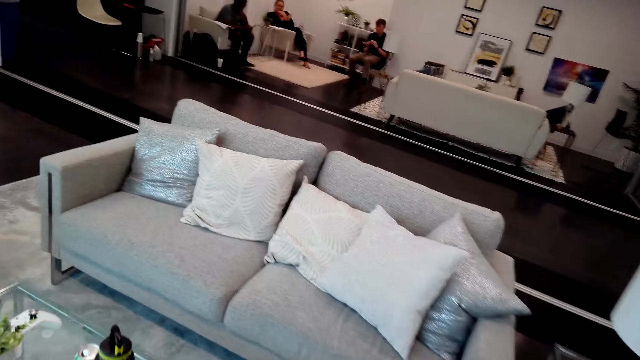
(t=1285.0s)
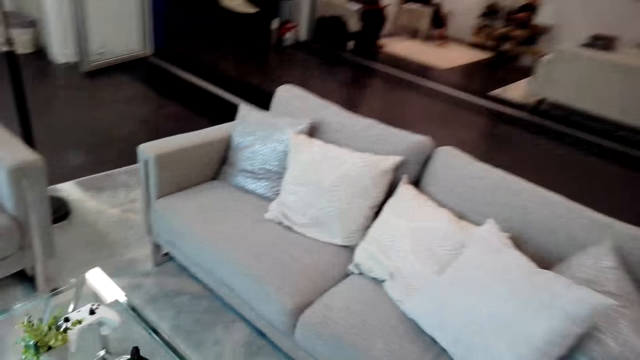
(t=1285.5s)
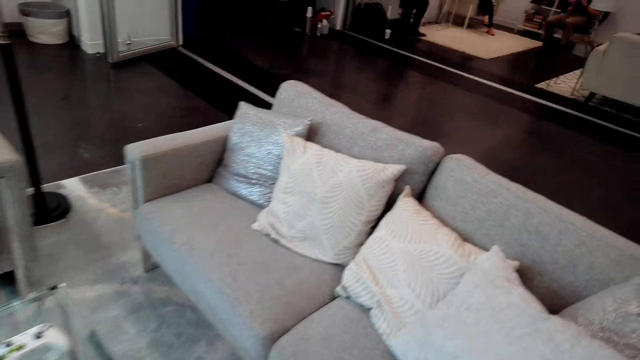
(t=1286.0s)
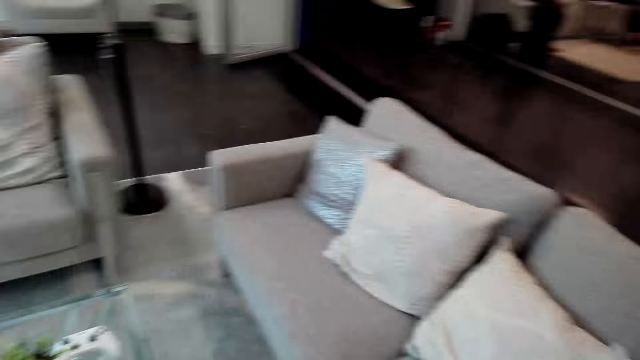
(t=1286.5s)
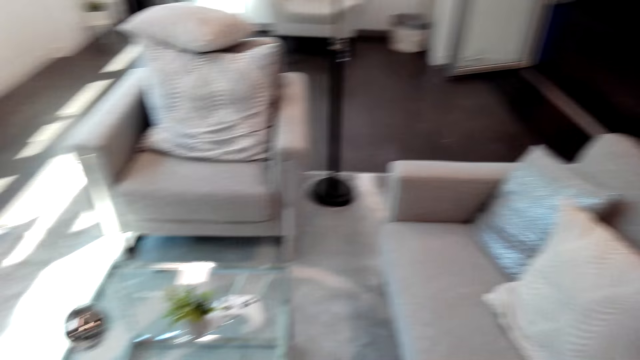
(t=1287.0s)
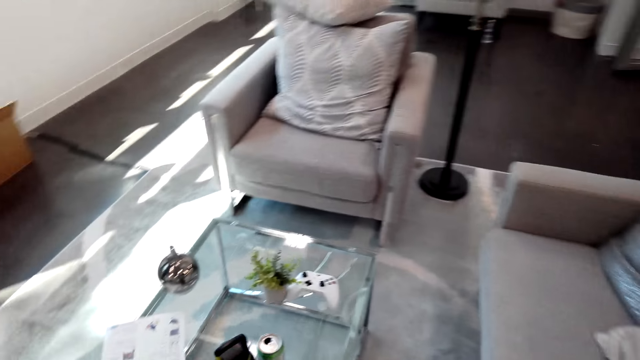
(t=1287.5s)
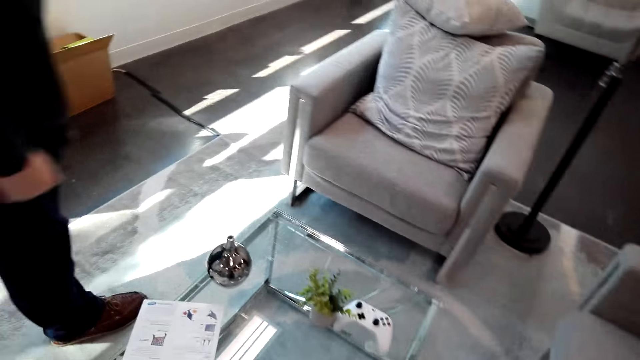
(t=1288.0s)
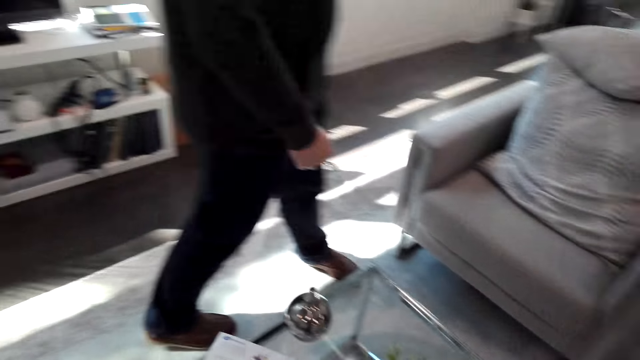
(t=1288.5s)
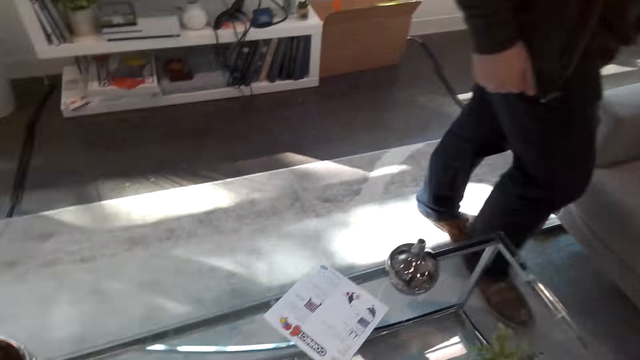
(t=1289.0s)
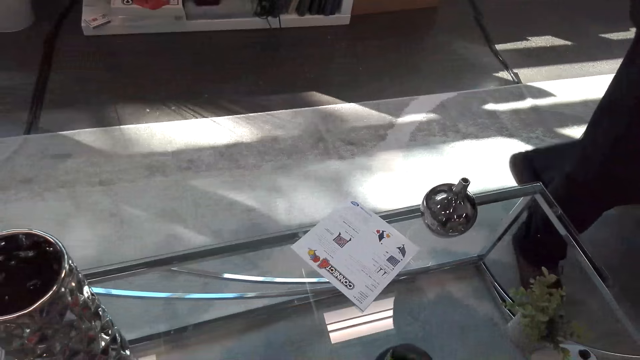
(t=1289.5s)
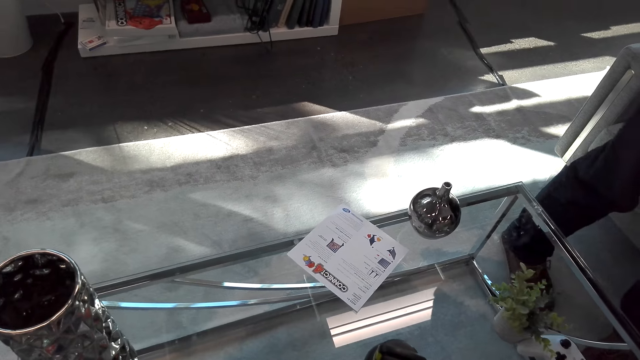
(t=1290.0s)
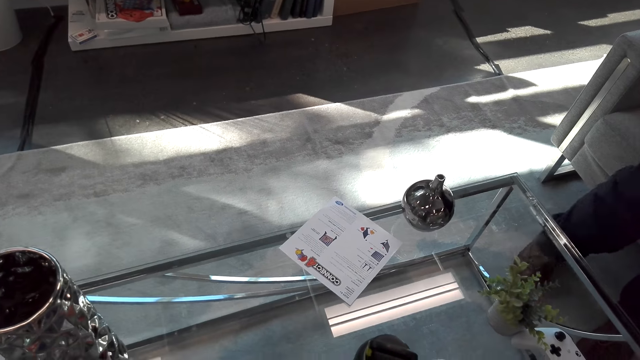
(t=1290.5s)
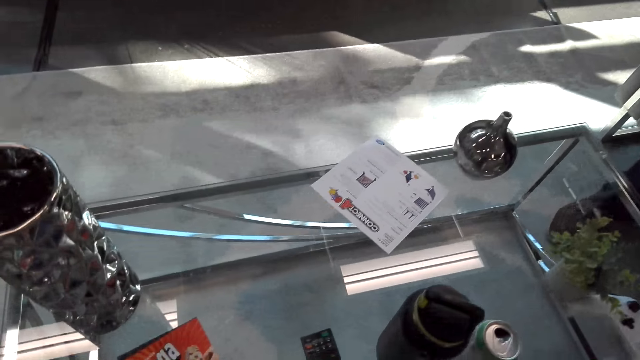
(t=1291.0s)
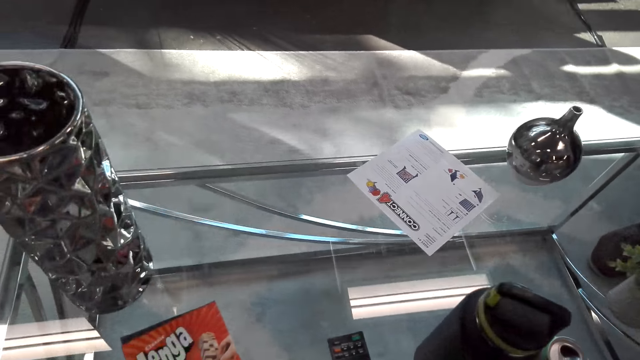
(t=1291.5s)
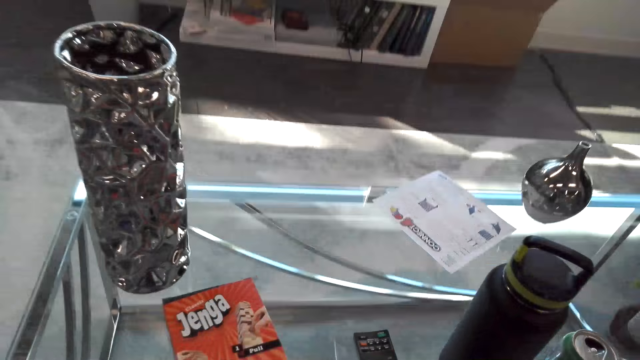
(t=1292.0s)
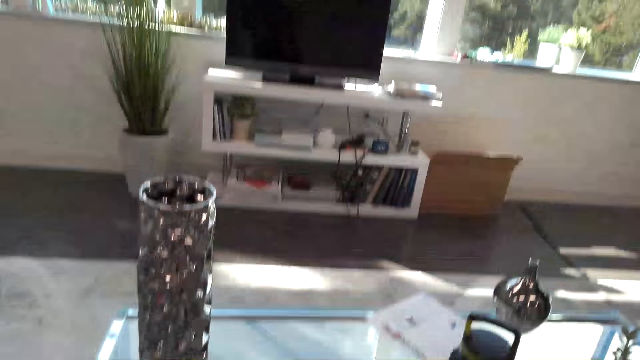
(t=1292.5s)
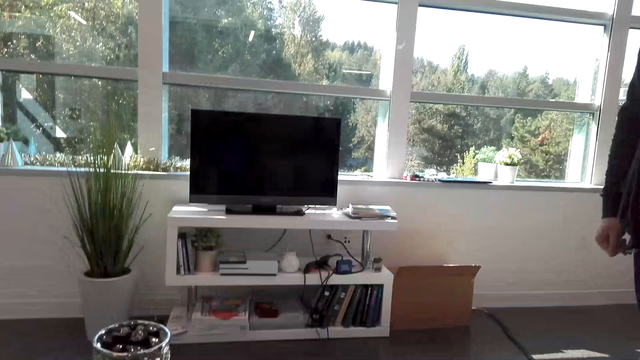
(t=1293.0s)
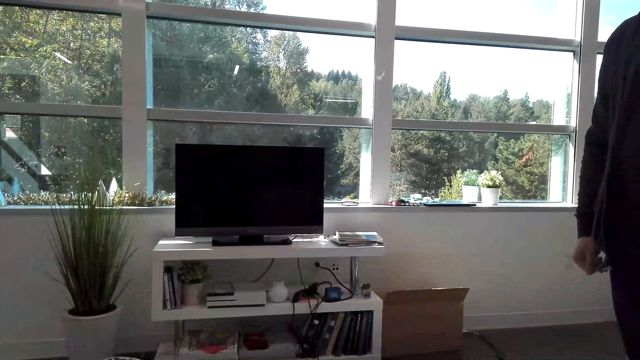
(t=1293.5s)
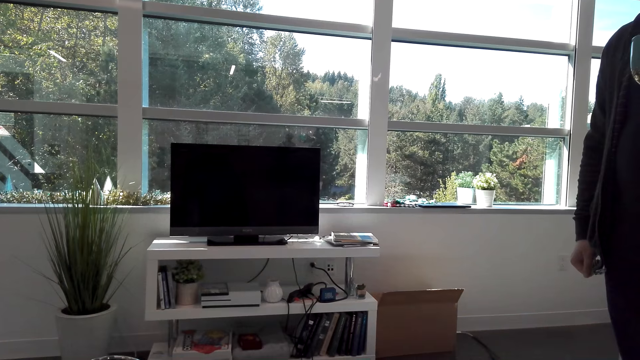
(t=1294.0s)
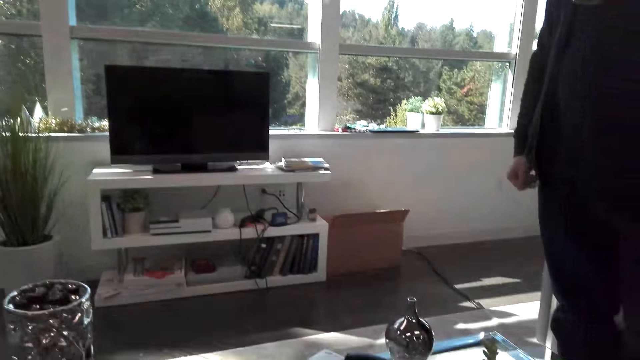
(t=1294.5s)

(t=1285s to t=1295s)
The camera wearer sits on the couch.

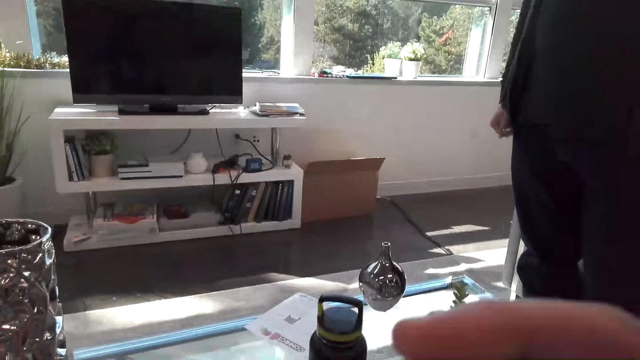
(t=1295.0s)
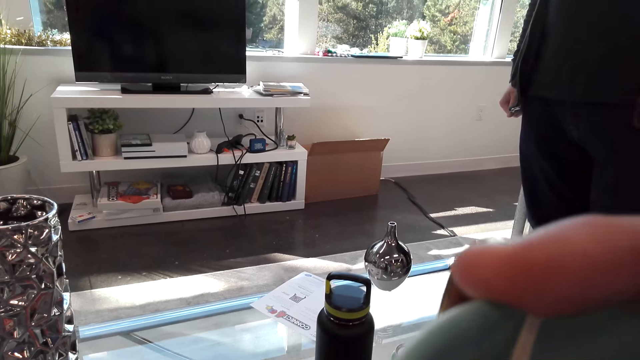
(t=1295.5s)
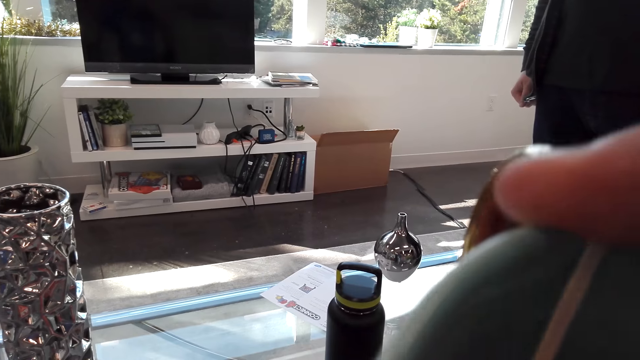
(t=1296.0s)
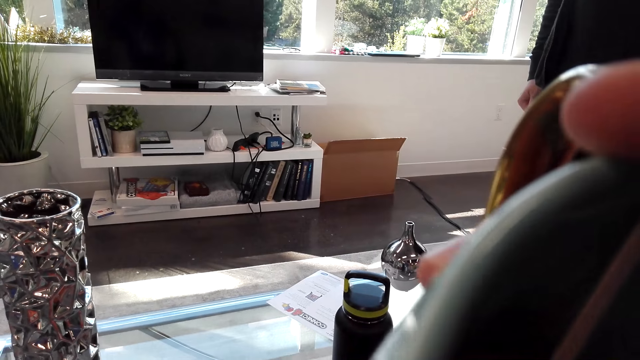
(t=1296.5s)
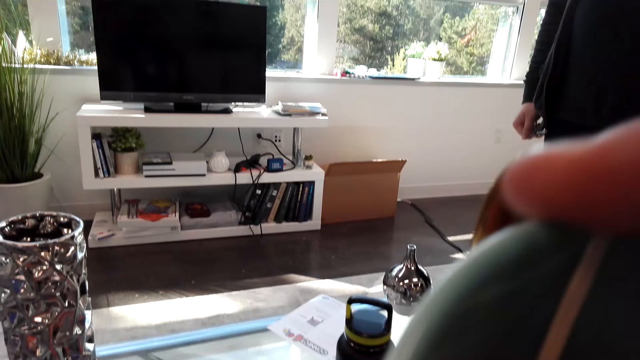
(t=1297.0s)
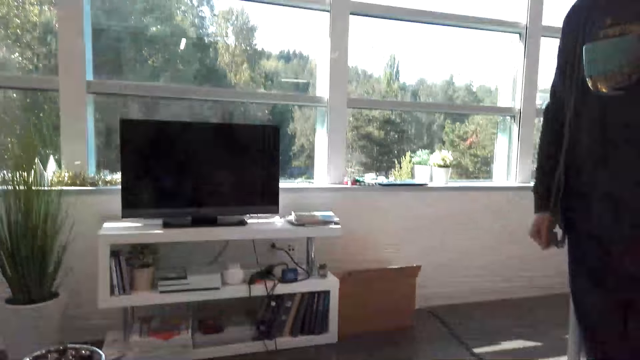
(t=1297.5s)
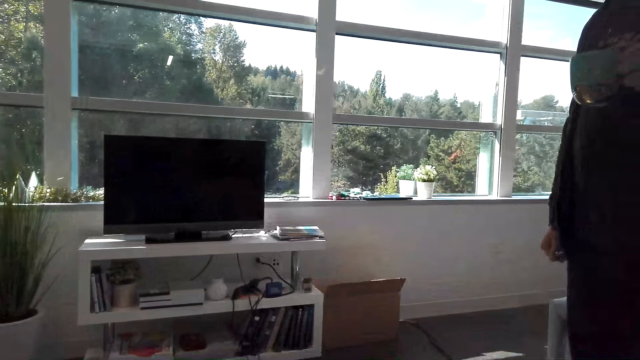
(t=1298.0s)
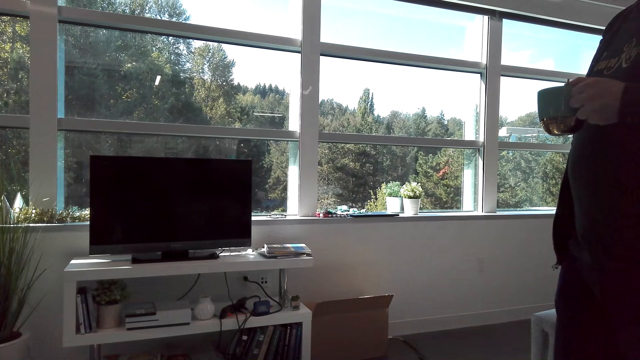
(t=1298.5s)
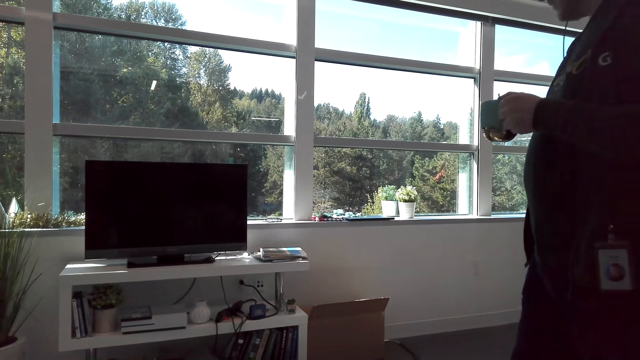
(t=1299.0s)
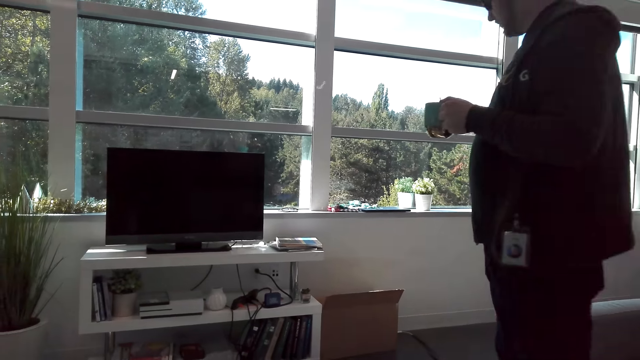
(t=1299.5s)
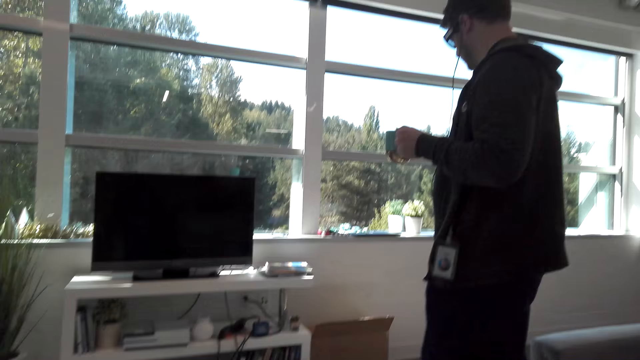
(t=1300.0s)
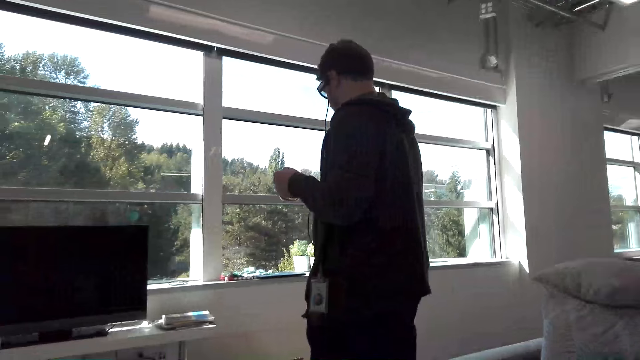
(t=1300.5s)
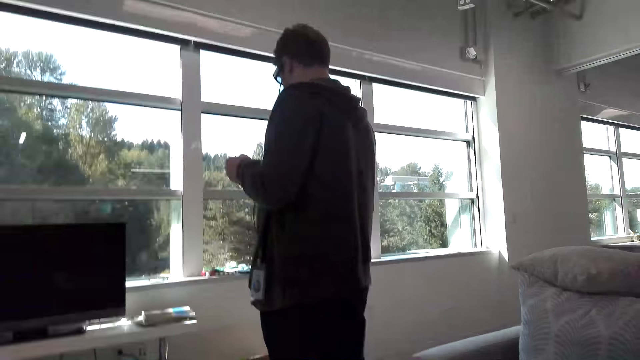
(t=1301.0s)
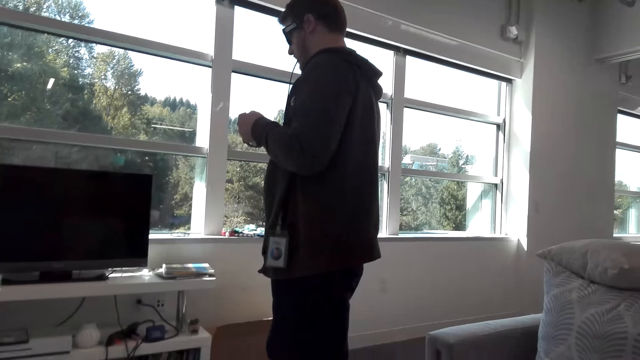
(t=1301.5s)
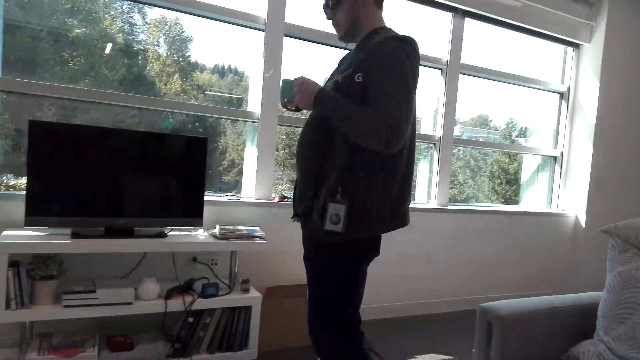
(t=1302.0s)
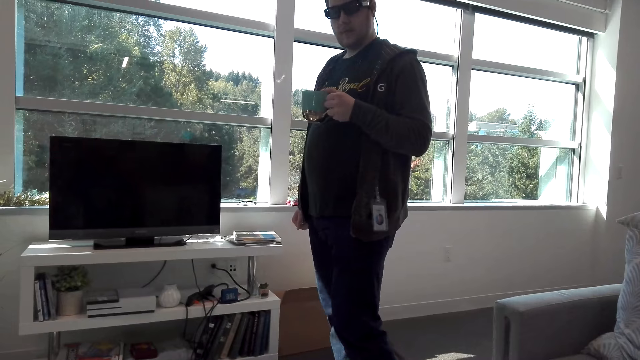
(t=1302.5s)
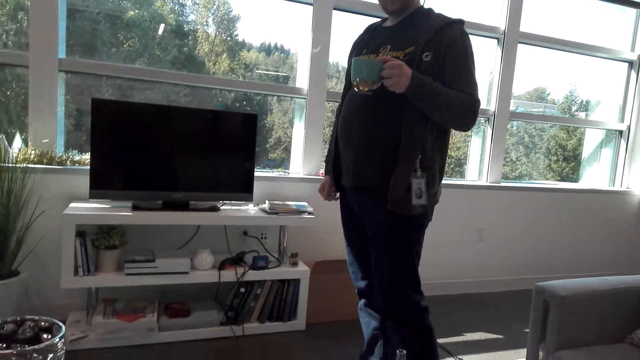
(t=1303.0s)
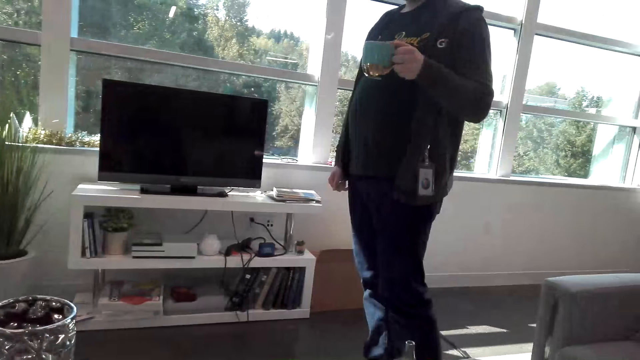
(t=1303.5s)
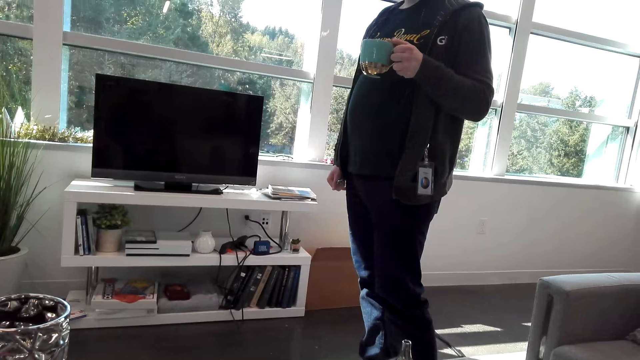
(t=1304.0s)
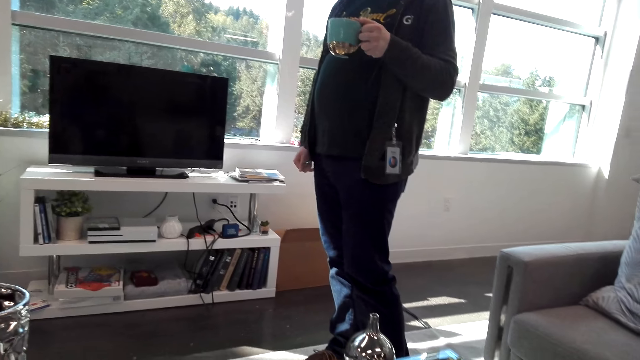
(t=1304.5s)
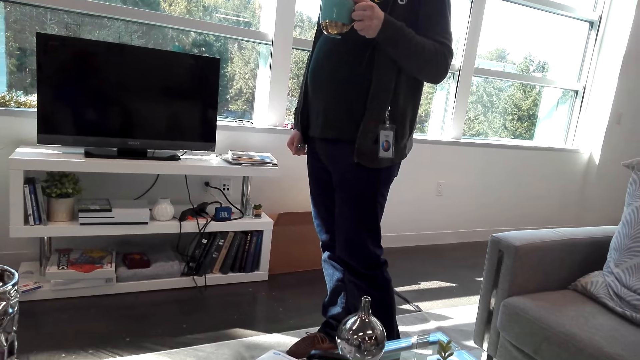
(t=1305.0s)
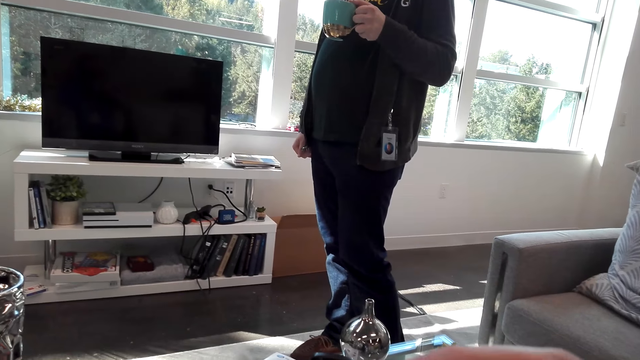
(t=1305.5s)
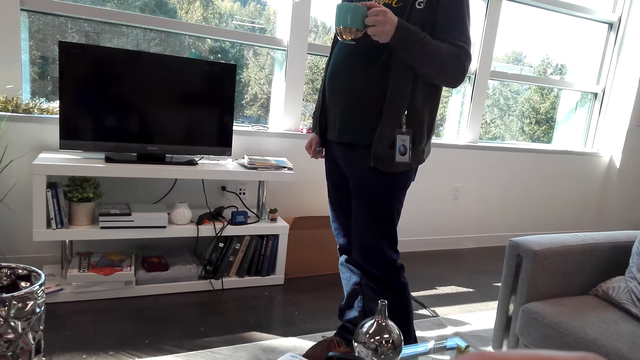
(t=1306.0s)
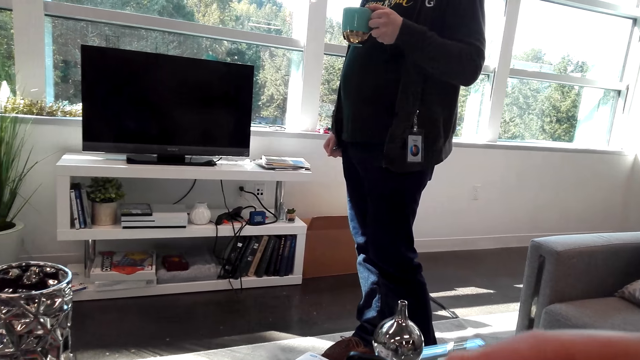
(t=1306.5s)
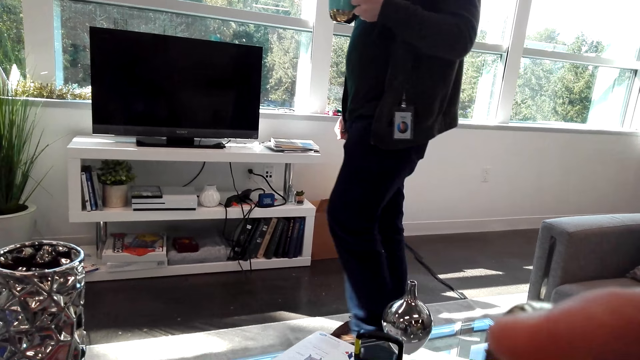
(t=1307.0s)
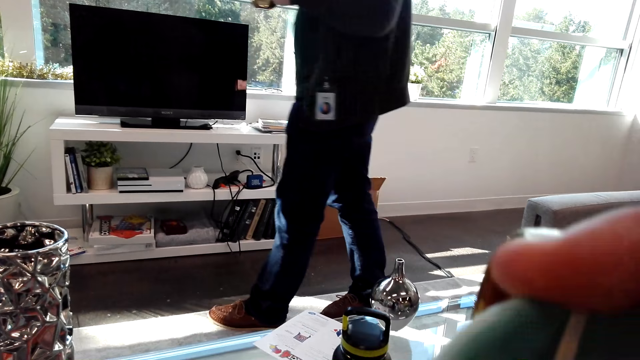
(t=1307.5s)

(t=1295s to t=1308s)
The camera wearer drinks coffee from the mug. A person walks around. The camera wearer interacts with a friend.
